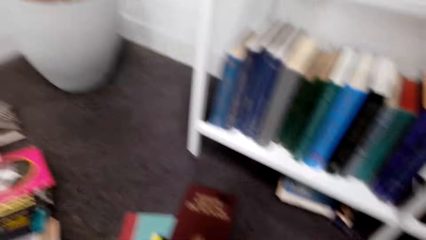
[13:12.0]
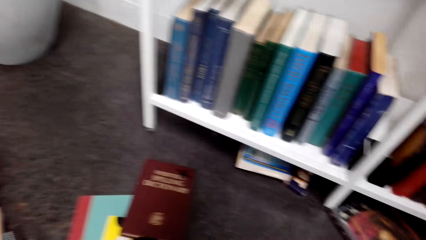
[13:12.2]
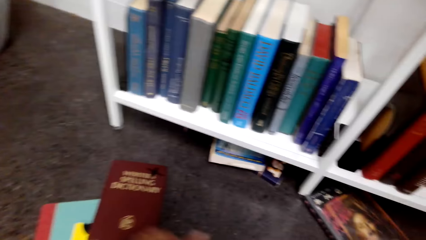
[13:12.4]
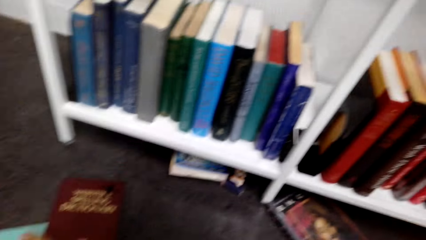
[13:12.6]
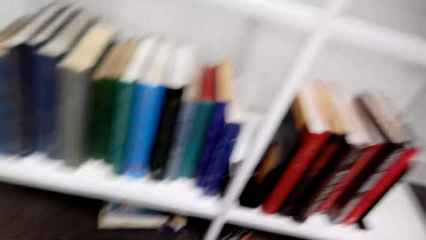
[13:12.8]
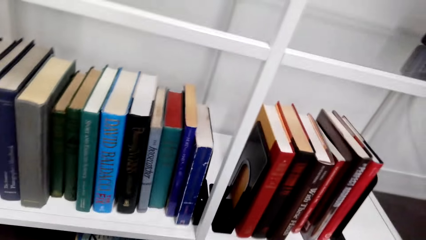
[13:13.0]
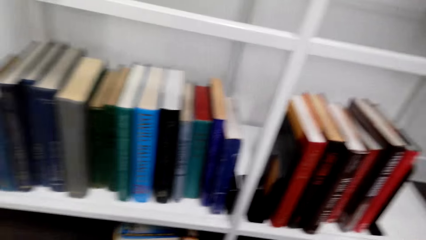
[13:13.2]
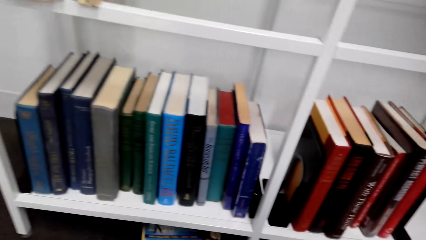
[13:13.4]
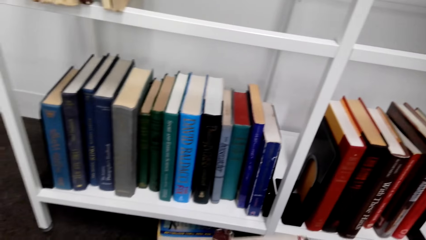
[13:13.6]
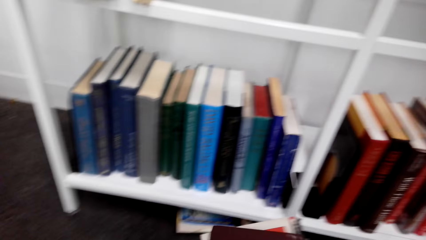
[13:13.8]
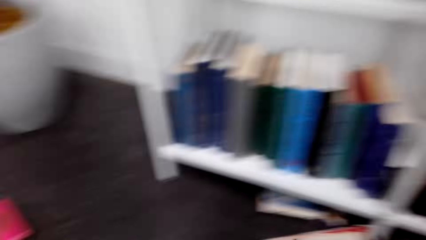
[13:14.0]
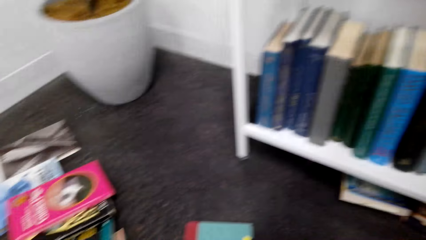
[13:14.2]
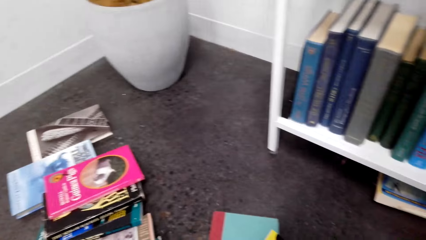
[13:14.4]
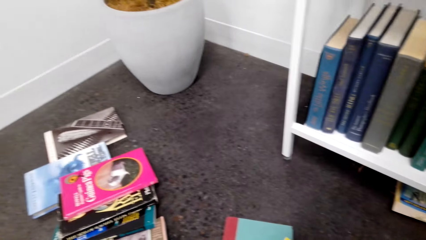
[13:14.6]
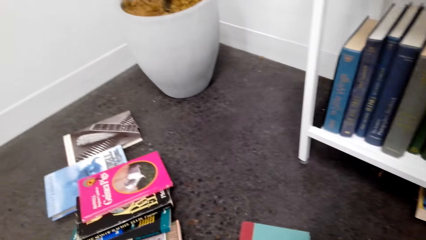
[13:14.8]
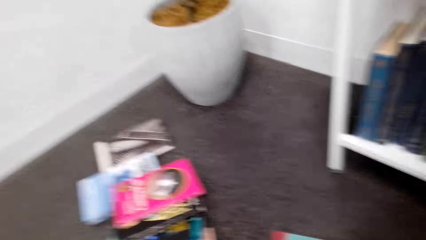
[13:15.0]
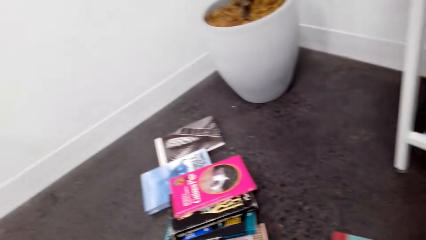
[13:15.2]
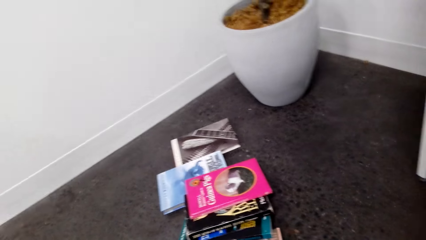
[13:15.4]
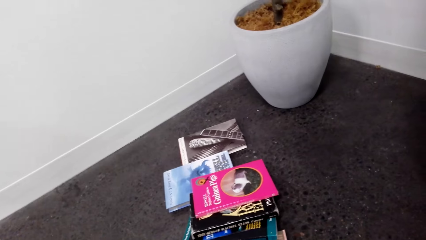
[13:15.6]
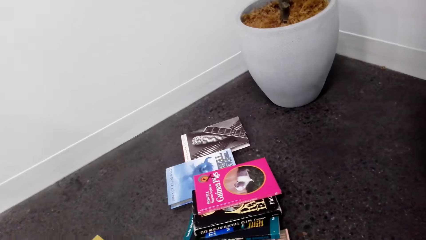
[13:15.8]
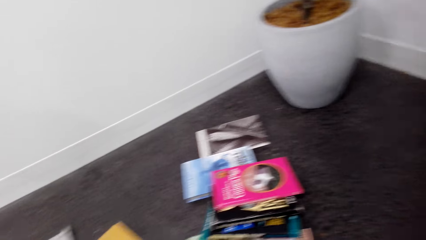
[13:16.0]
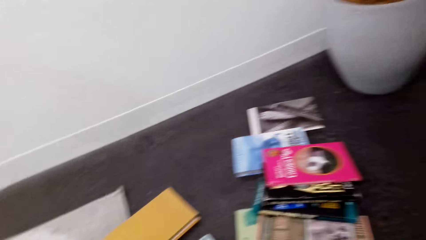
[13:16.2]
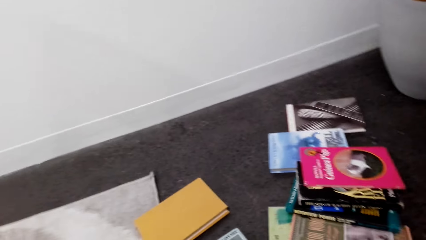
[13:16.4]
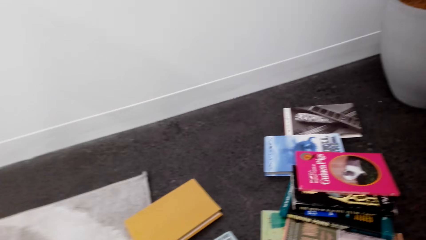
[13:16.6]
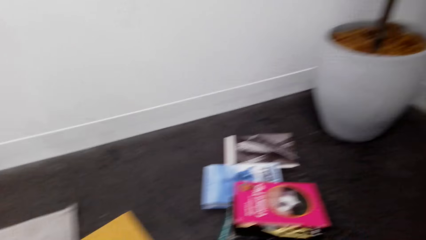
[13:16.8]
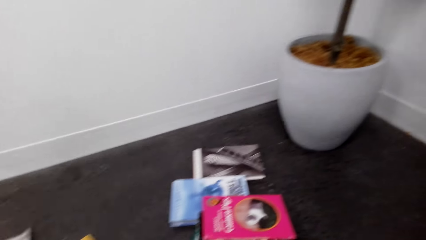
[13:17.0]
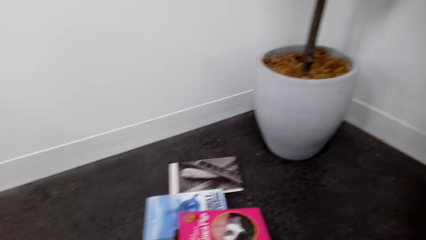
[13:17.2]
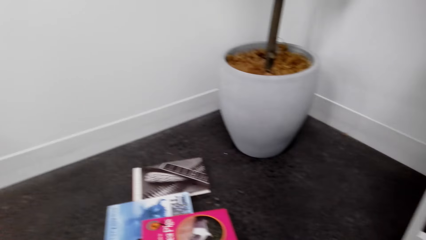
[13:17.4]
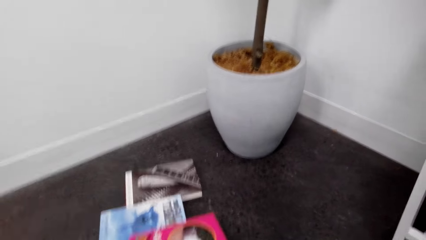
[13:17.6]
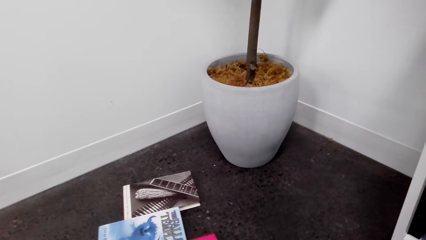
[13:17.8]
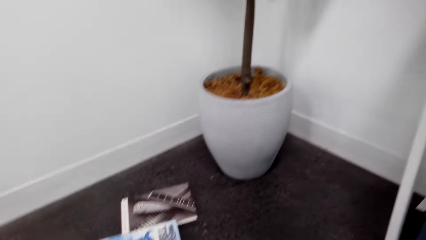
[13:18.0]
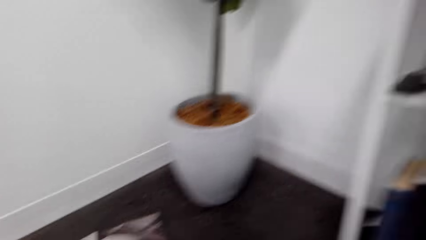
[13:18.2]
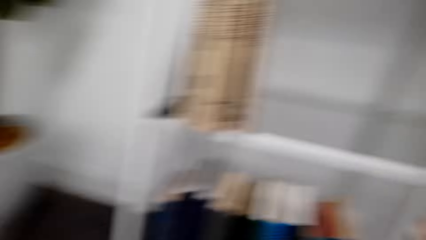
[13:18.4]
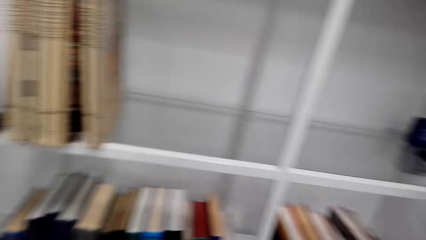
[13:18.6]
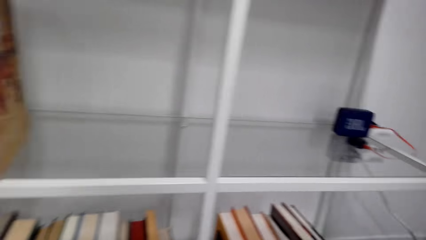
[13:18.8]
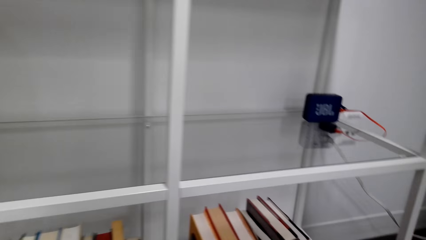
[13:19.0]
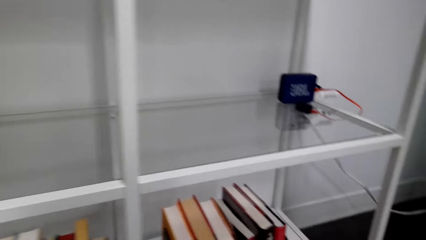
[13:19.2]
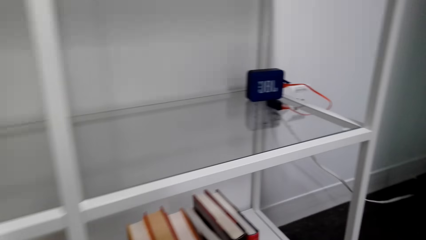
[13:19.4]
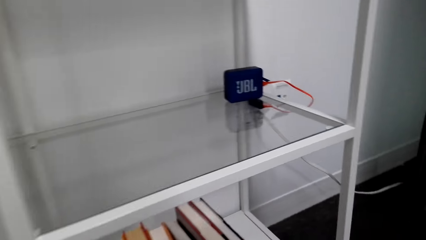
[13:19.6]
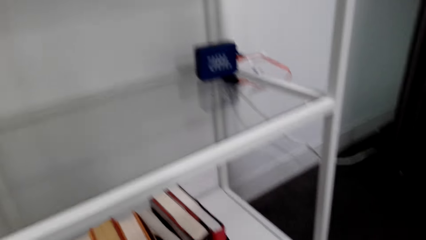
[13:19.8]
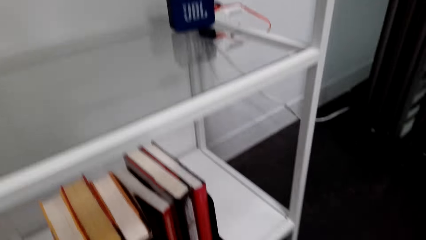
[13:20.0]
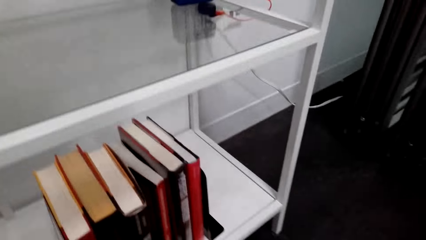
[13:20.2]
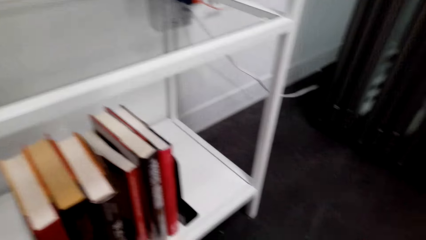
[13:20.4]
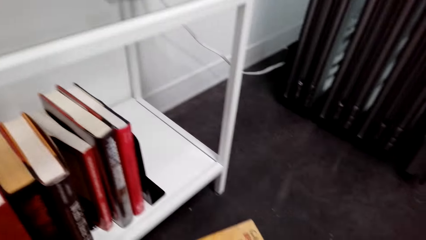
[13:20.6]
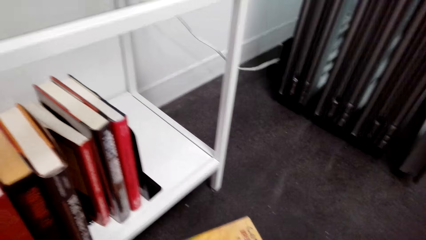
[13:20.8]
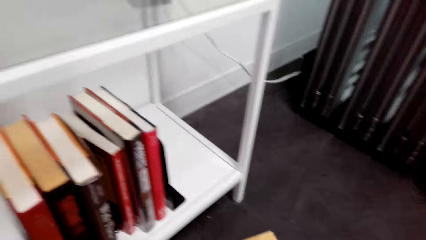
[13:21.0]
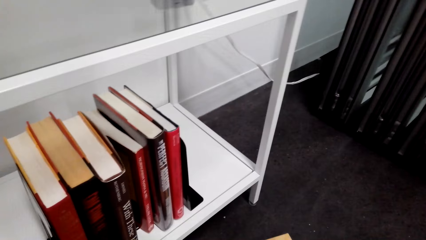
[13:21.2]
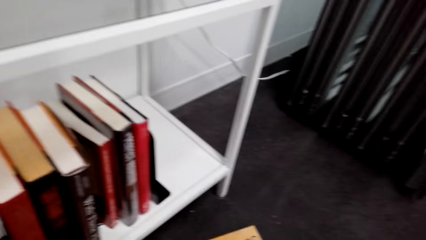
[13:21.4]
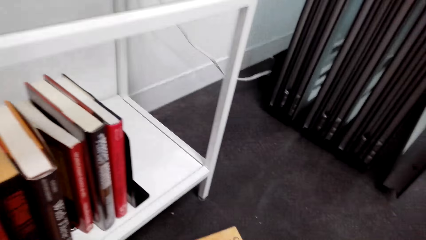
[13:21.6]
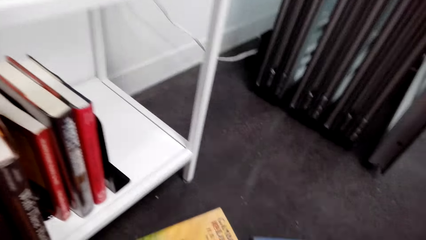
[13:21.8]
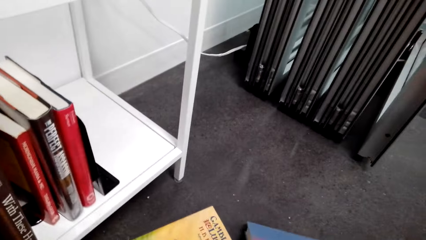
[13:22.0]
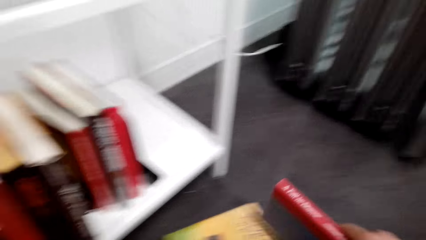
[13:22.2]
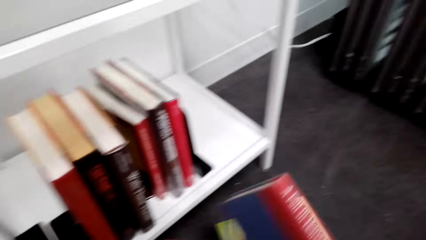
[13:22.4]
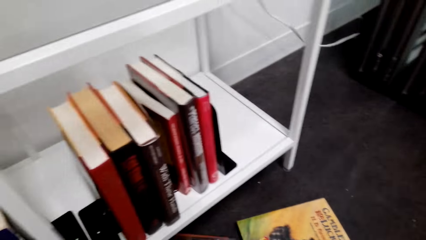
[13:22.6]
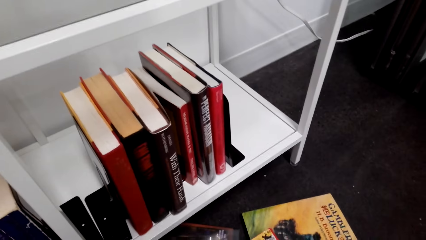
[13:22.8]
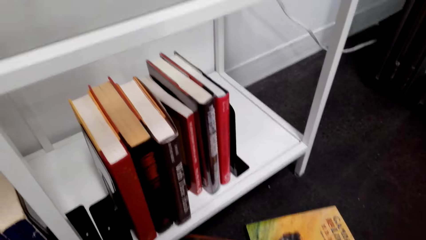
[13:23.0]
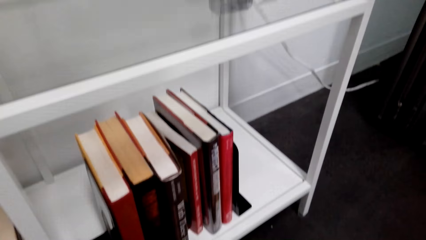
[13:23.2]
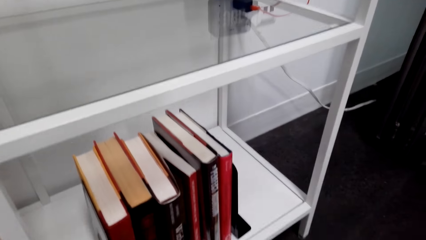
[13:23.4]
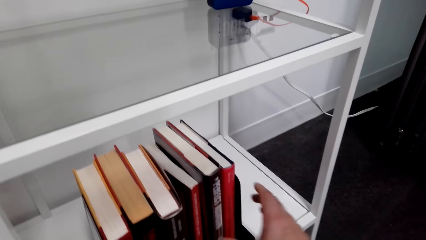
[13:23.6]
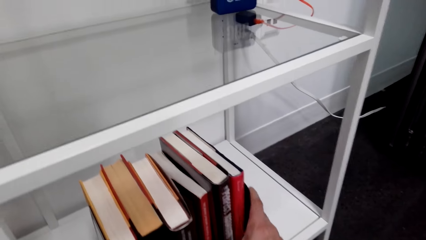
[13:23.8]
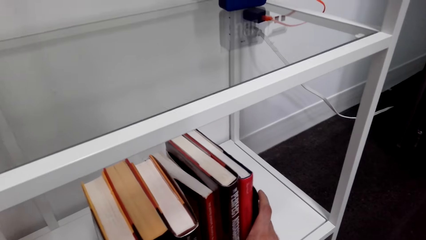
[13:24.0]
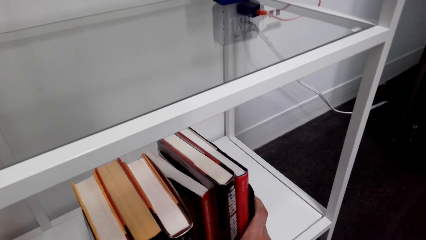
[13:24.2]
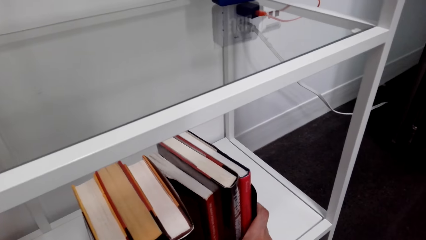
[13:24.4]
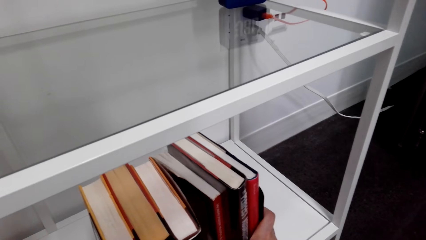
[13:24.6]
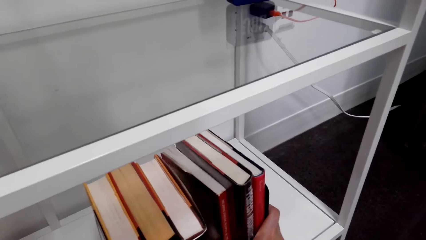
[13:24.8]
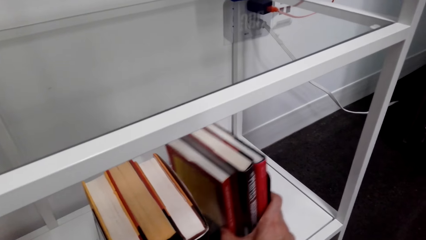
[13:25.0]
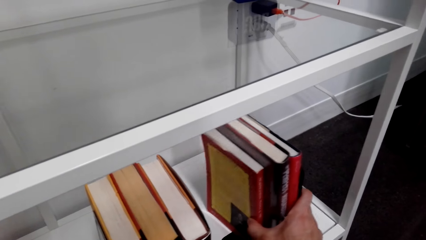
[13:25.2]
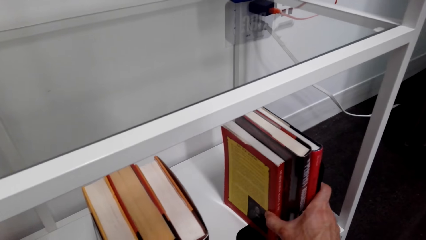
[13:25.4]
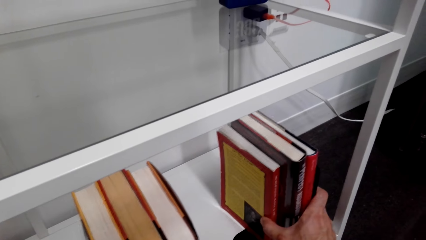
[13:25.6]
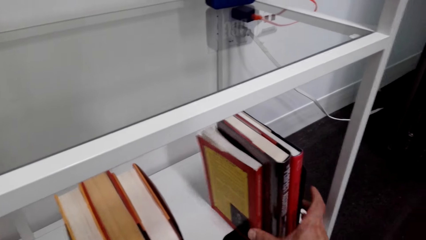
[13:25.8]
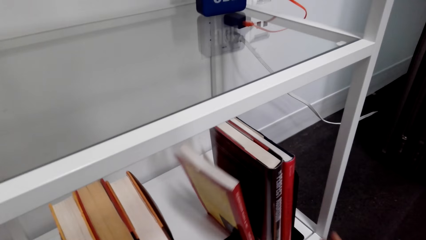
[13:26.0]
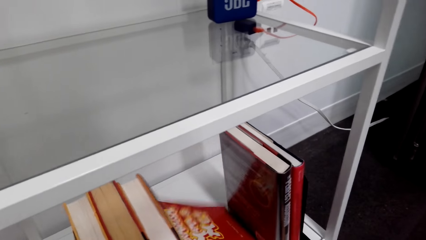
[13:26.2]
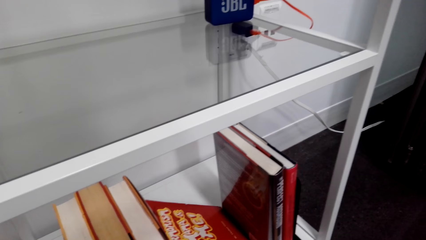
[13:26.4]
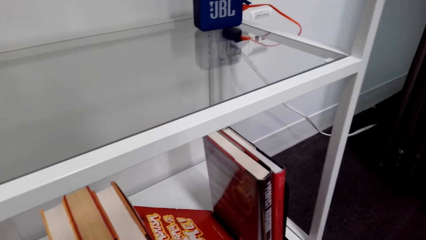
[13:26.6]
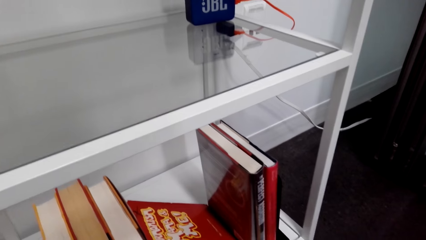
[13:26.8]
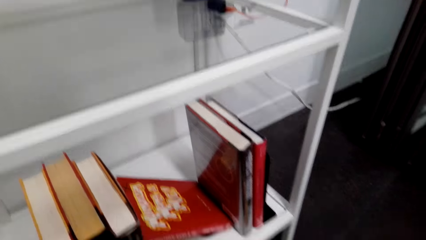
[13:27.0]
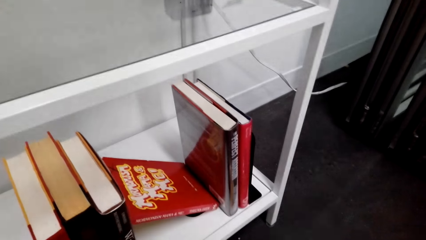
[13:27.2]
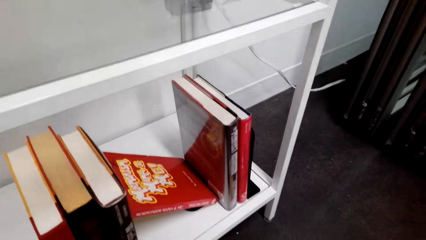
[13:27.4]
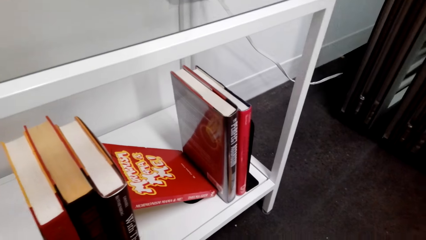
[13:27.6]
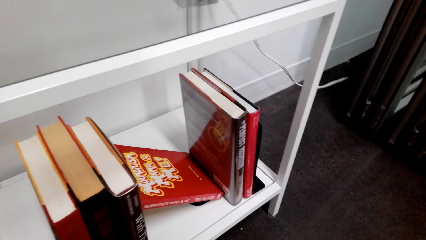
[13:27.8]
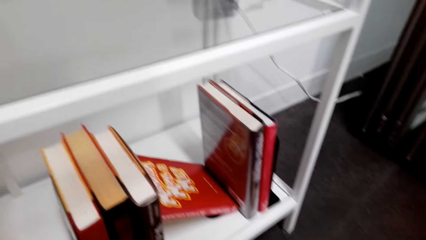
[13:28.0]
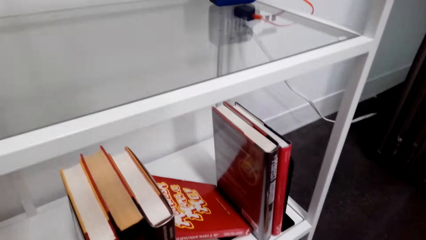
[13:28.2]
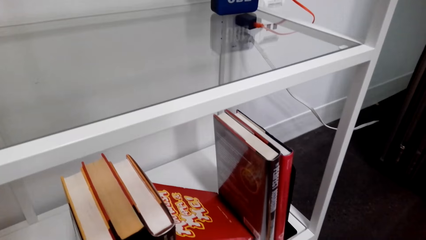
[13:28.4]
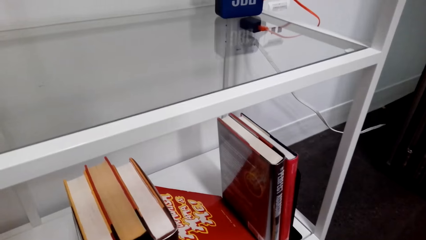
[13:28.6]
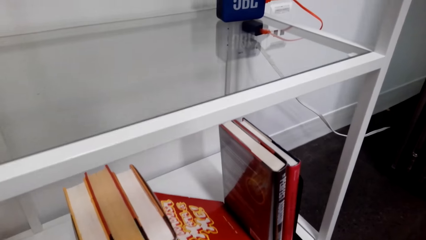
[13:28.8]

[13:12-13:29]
The camera wearer looks around the house floor. They pick up a book. They separate the books on the rack. They move a book on the shelf.
